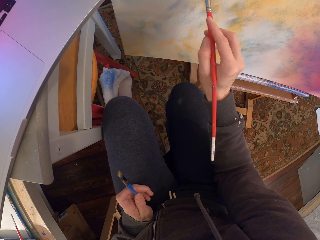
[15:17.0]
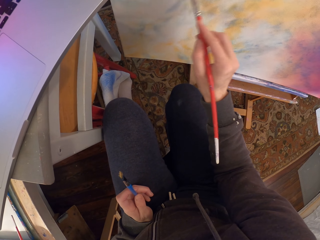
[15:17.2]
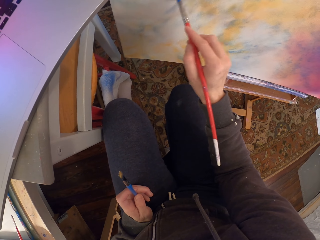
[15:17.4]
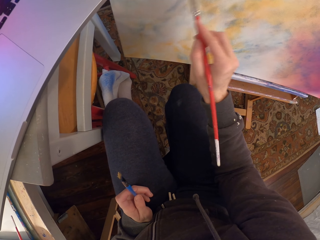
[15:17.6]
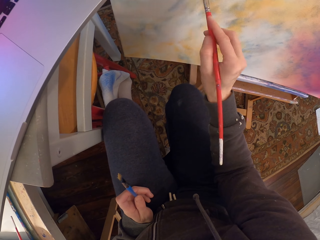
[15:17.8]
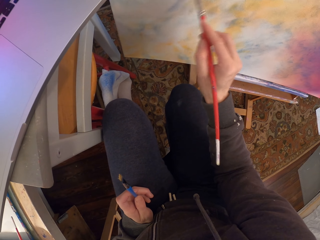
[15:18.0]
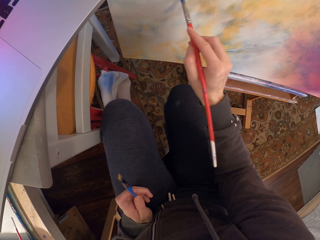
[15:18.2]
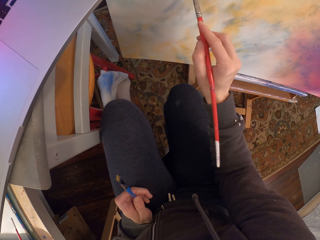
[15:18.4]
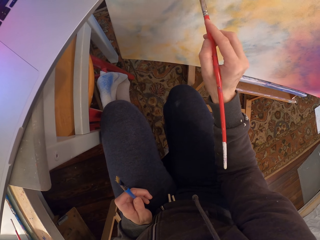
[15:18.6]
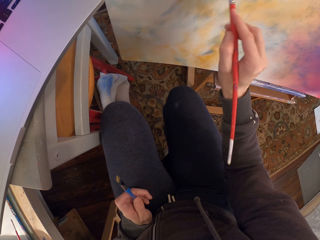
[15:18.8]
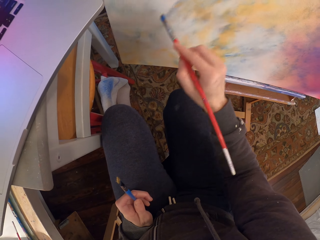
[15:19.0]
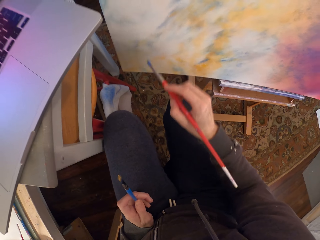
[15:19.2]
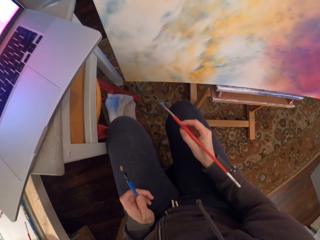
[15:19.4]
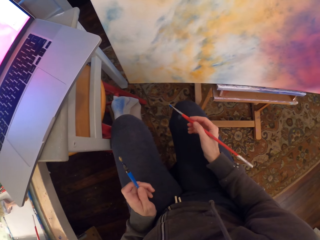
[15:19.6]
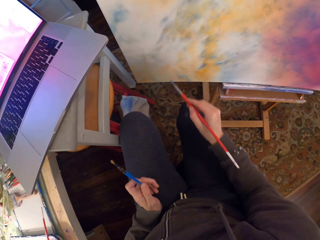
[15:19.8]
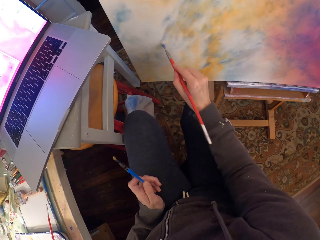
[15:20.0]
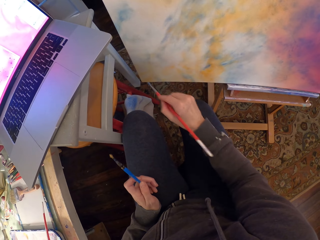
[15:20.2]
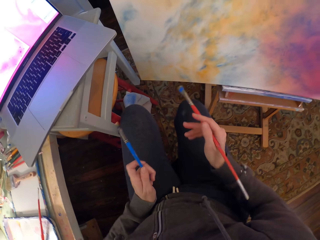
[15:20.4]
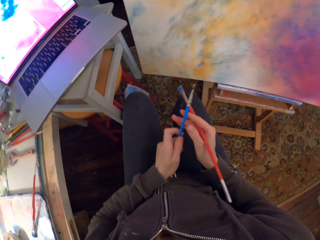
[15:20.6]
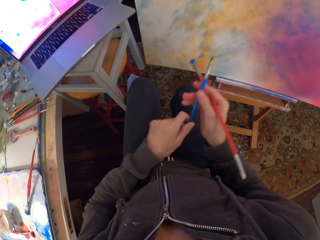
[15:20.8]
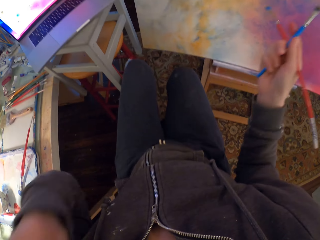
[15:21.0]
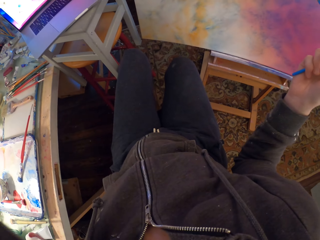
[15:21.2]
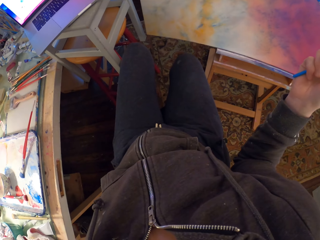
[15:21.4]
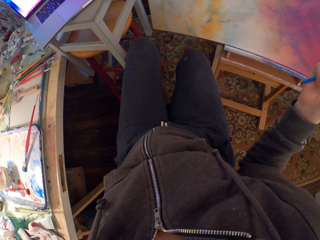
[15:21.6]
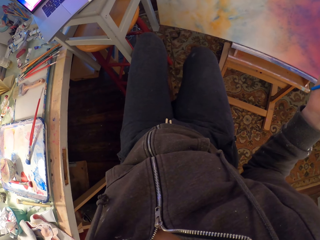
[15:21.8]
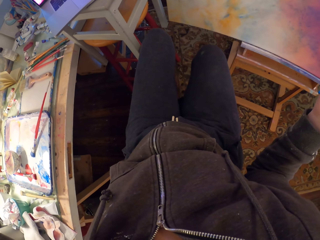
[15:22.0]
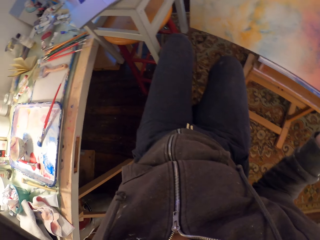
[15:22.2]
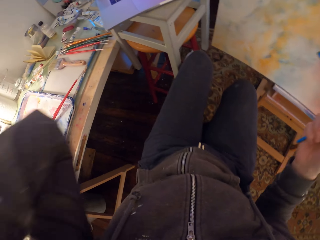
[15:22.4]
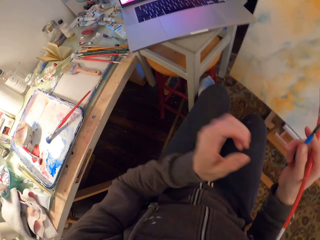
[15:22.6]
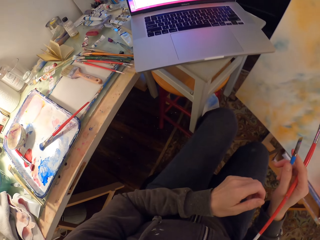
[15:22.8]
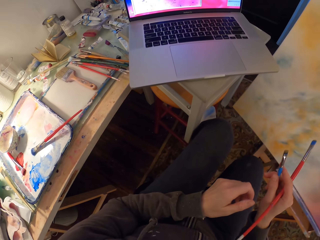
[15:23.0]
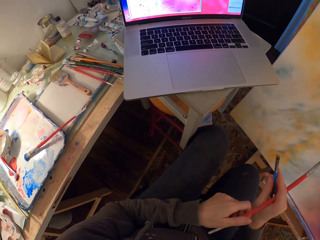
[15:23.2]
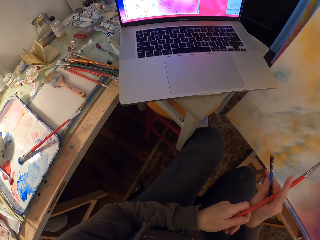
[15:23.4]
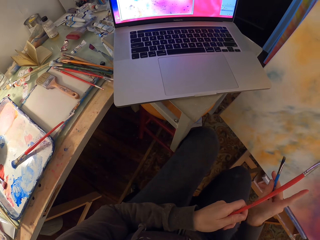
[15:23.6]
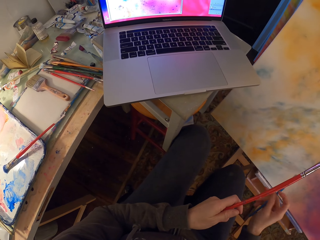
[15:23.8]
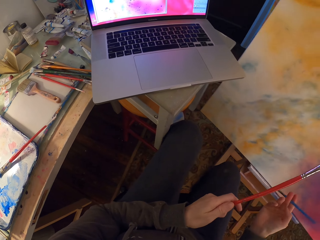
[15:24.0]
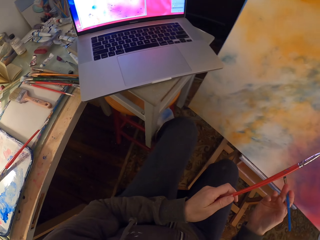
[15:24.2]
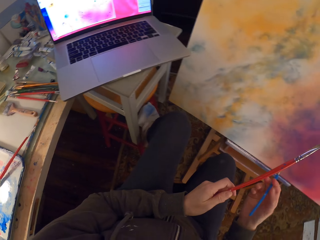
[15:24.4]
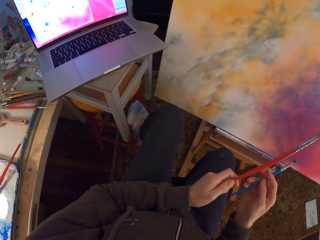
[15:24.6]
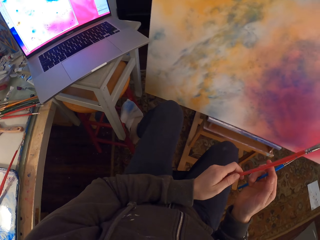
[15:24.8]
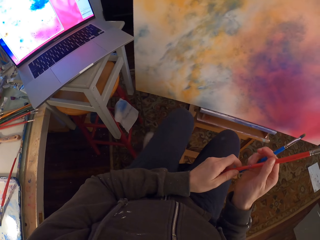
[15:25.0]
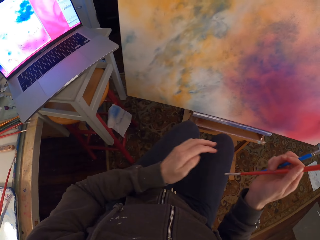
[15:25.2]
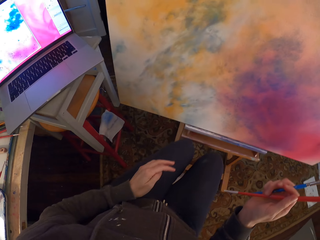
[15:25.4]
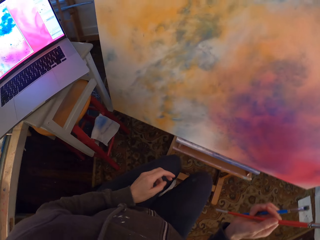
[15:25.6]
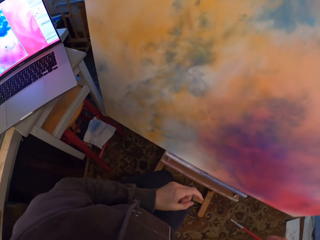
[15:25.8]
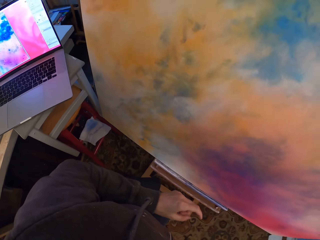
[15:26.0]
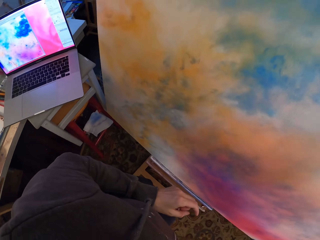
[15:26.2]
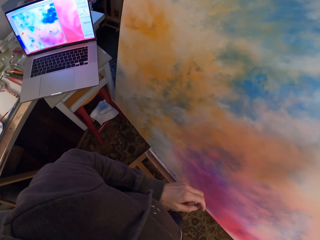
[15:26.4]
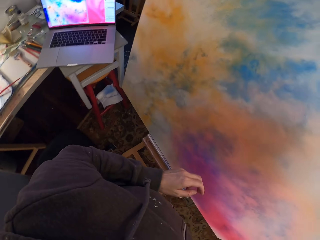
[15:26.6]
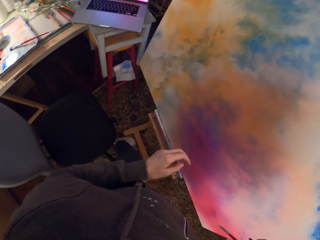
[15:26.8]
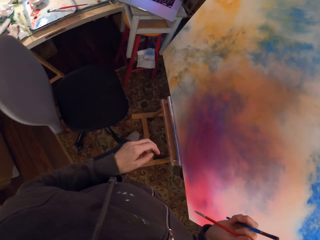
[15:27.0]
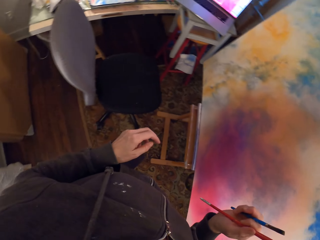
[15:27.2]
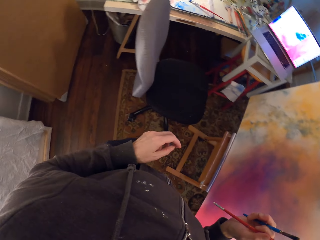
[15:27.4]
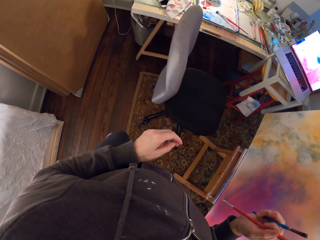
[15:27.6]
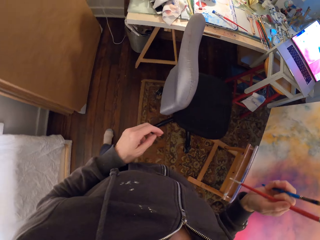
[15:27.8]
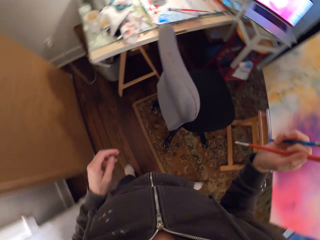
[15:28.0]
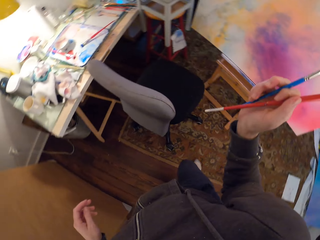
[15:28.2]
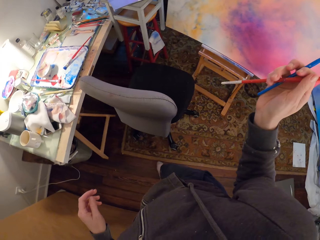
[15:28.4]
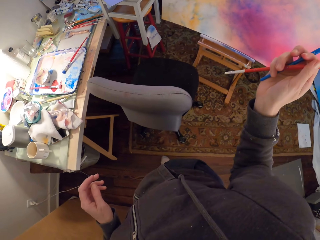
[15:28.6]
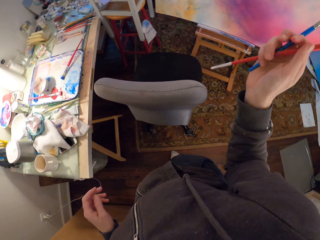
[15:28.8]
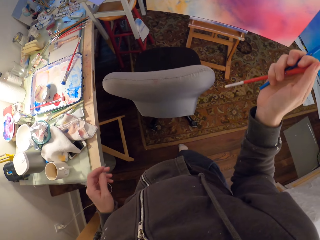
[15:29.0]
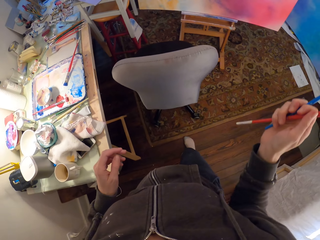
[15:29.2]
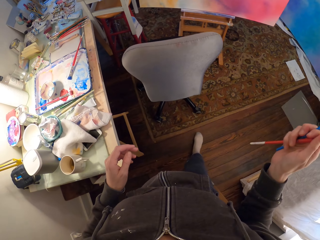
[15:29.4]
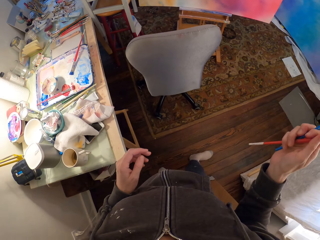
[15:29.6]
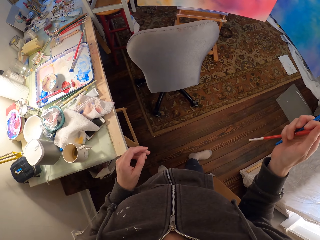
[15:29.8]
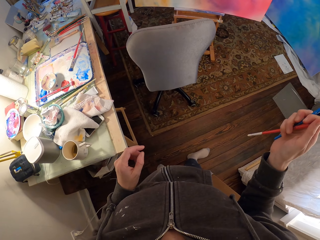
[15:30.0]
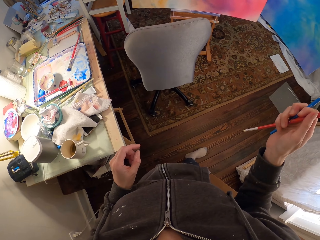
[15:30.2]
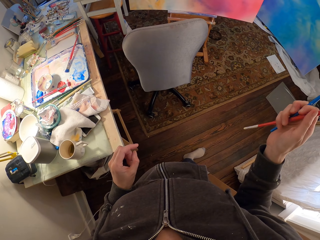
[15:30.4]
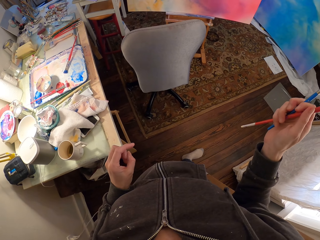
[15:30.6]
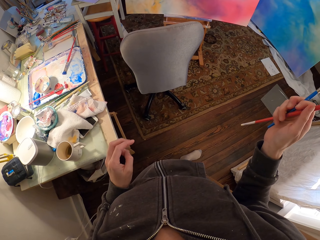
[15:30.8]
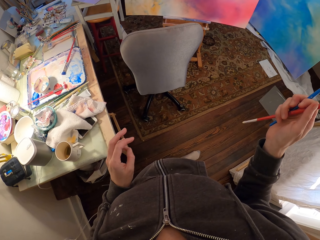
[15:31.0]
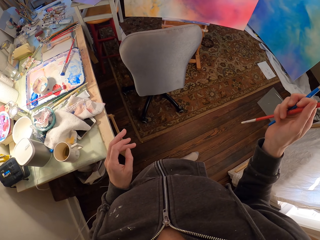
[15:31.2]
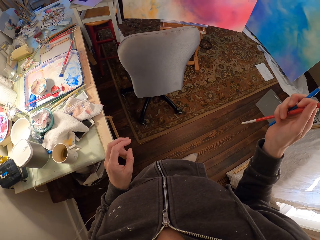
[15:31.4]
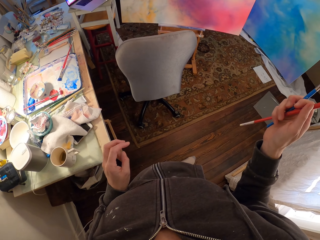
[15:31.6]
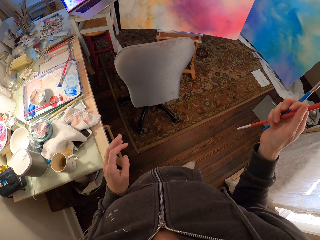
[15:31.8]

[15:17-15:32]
The camera wearer looks around a room. They adjust a camera. They paint a canvas with a paint brush. They switch paint brushes. They stand from the chair. They walk around the room. They go behind the chair. They look around the room. They look at the painting.

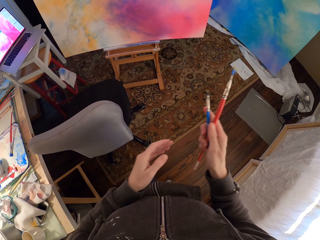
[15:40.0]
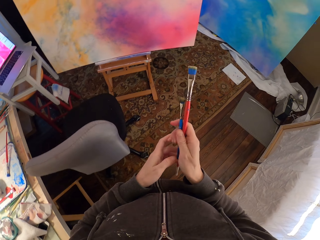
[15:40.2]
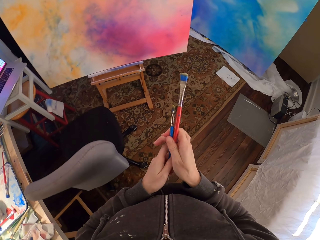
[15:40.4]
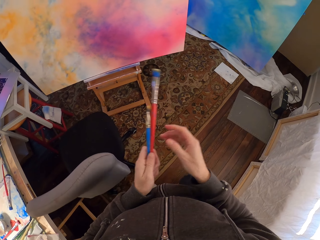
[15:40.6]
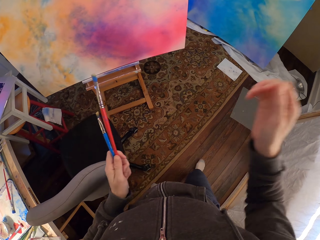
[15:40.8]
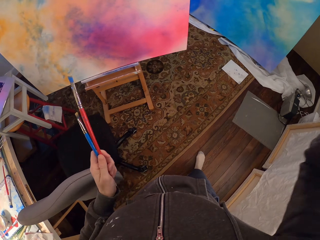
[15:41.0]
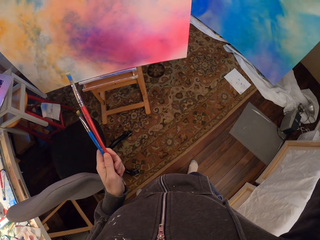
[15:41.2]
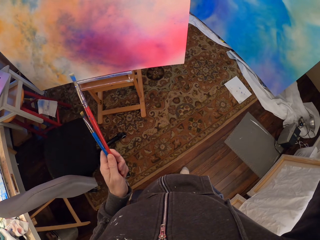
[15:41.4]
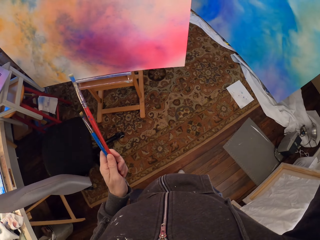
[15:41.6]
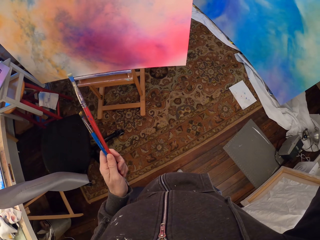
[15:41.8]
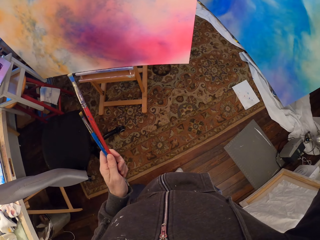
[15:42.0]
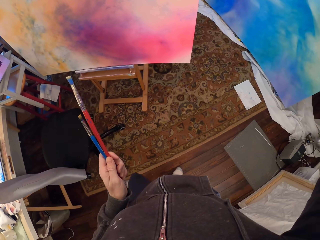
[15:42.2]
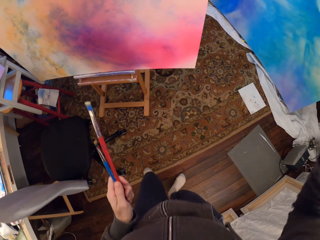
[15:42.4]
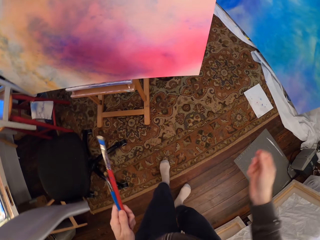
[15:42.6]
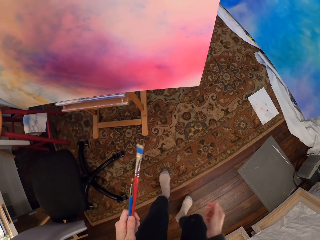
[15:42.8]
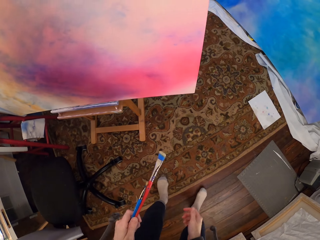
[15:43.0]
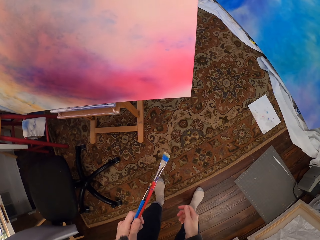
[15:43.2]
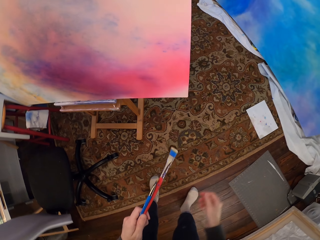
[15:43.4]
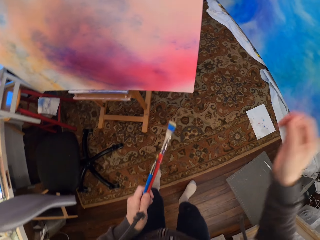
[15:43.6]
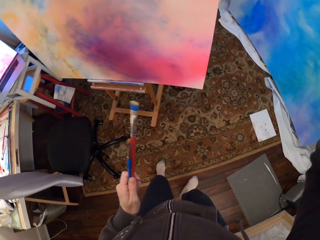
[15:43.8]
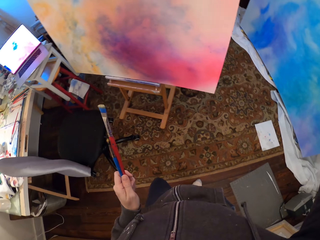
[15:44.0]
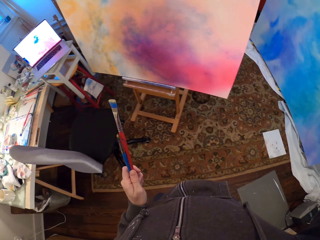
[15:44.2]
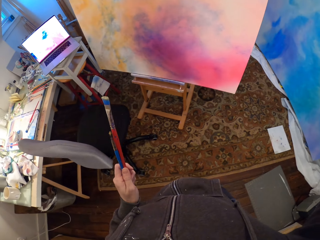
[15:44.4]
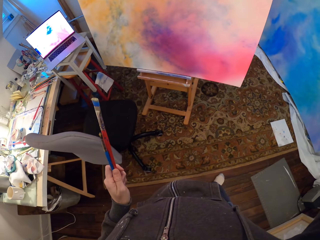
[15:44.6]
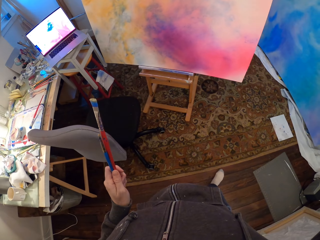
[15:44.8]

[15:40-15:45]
The camera wearer walks around a room. They adjust a camera. They walk around the room. They adjust the camera.
